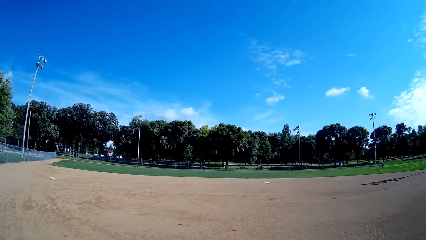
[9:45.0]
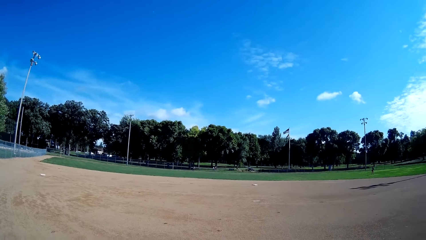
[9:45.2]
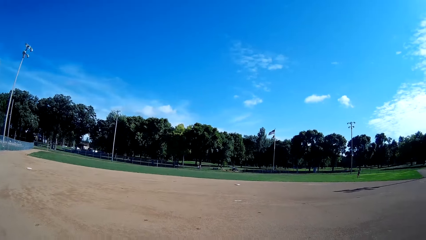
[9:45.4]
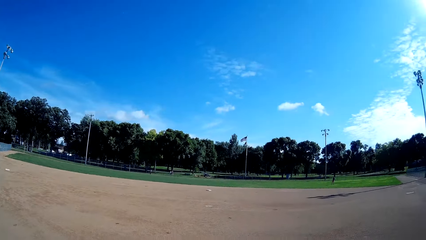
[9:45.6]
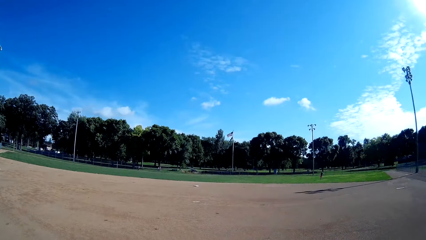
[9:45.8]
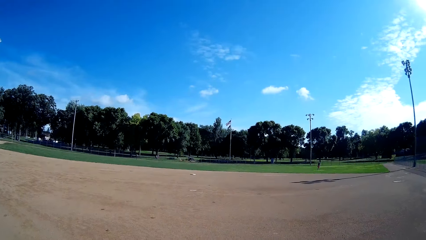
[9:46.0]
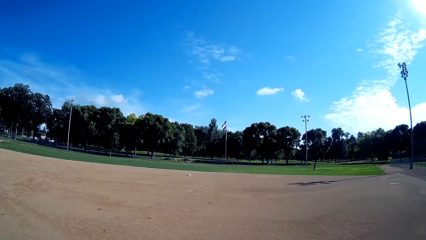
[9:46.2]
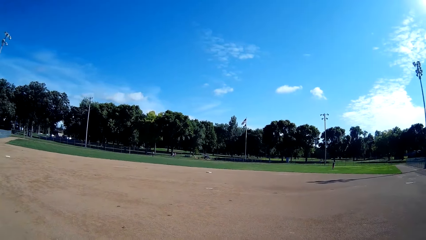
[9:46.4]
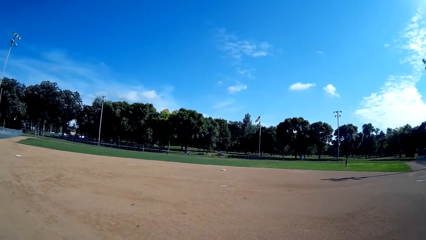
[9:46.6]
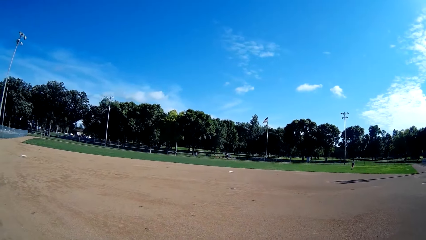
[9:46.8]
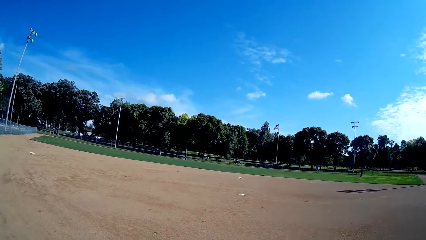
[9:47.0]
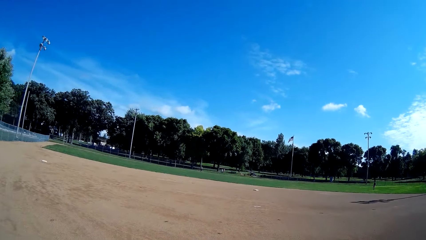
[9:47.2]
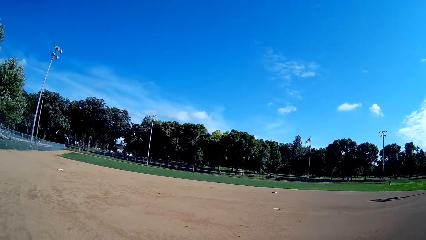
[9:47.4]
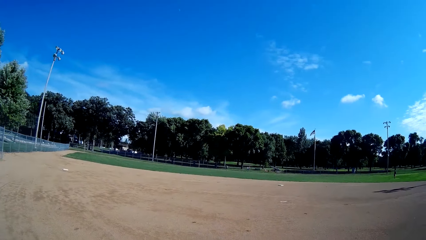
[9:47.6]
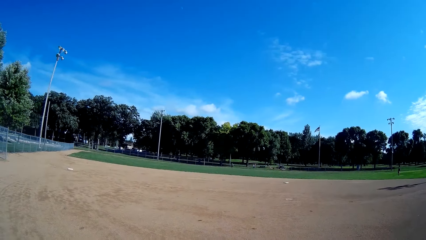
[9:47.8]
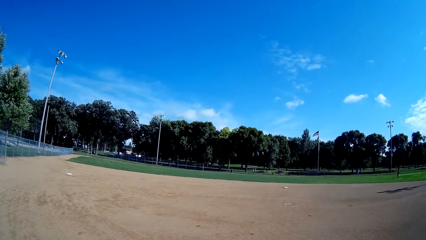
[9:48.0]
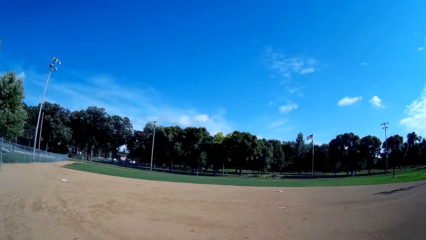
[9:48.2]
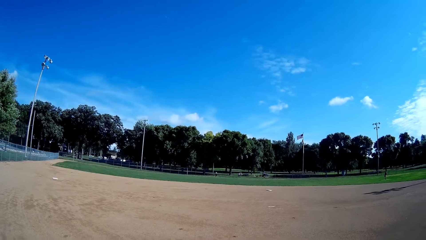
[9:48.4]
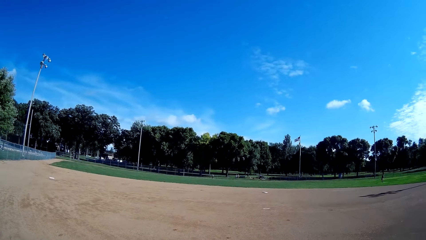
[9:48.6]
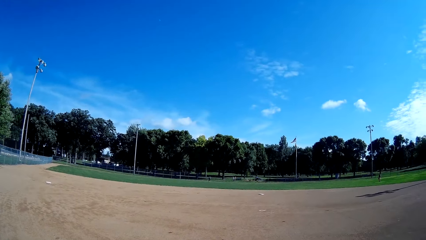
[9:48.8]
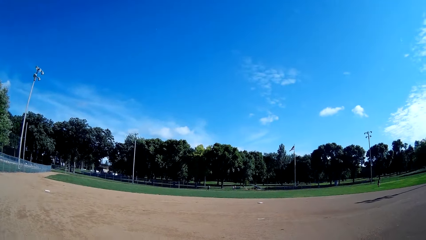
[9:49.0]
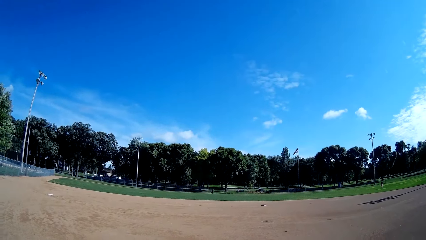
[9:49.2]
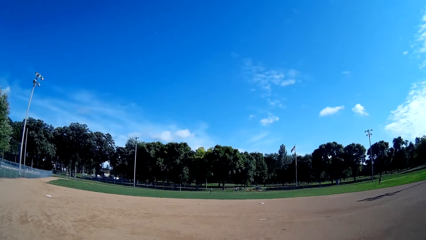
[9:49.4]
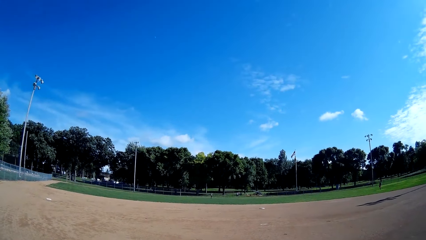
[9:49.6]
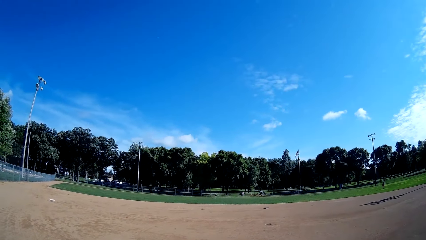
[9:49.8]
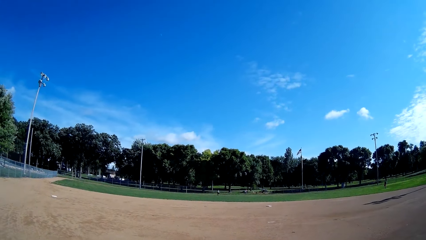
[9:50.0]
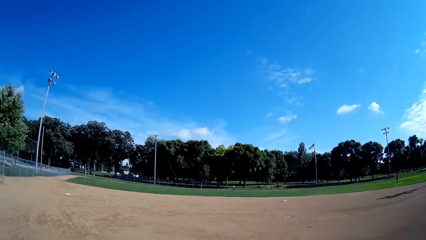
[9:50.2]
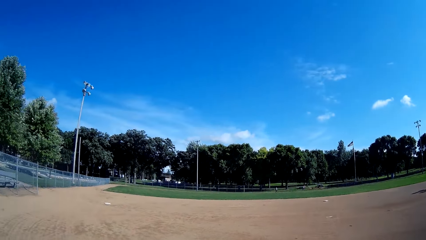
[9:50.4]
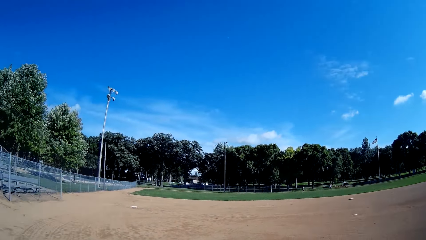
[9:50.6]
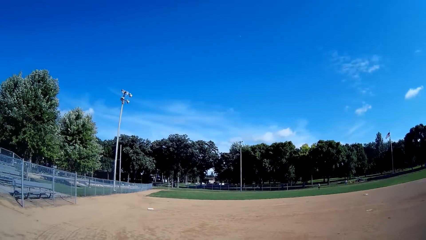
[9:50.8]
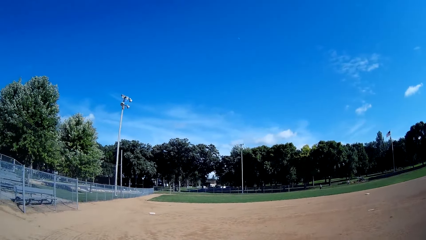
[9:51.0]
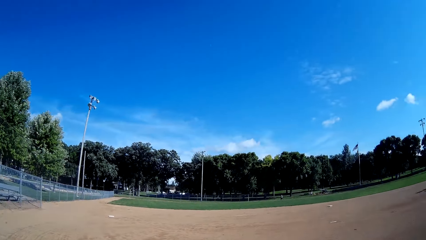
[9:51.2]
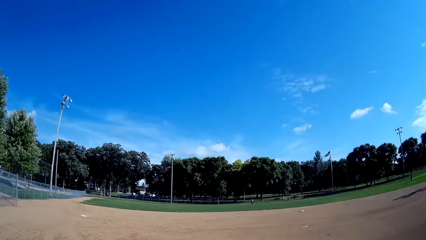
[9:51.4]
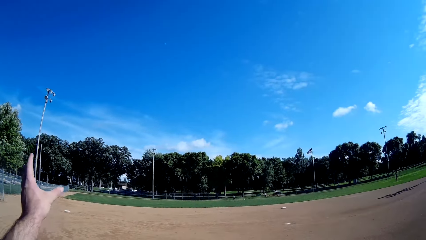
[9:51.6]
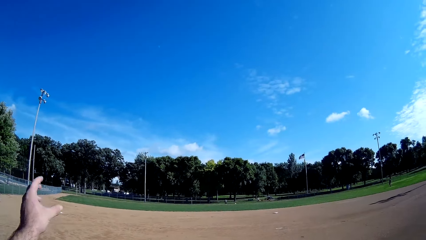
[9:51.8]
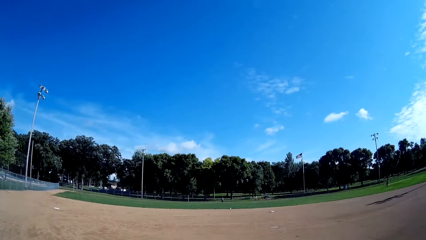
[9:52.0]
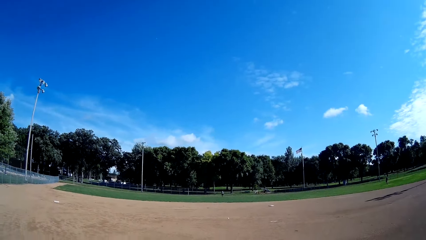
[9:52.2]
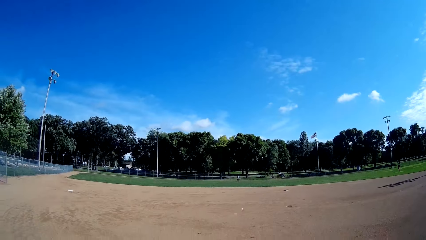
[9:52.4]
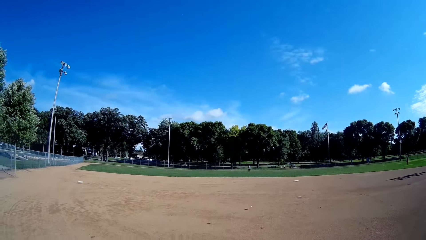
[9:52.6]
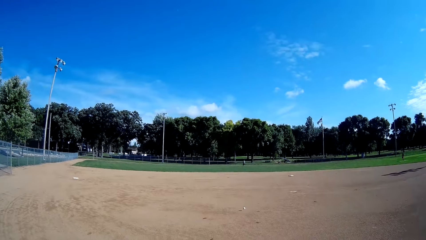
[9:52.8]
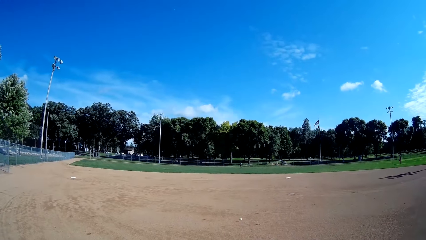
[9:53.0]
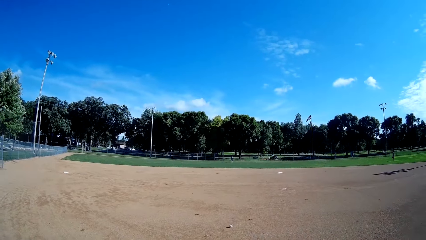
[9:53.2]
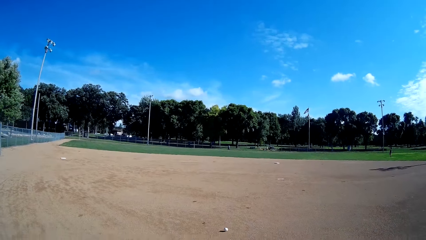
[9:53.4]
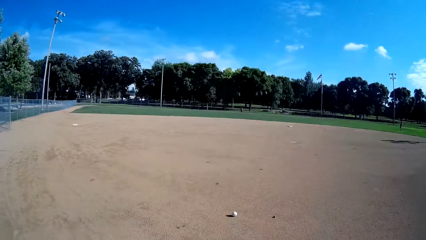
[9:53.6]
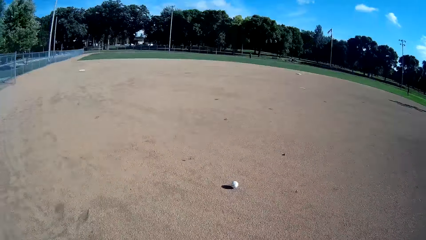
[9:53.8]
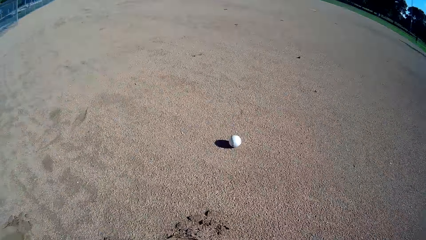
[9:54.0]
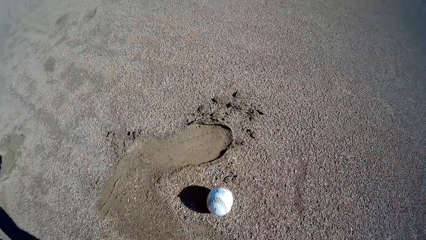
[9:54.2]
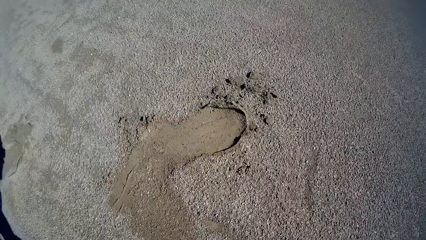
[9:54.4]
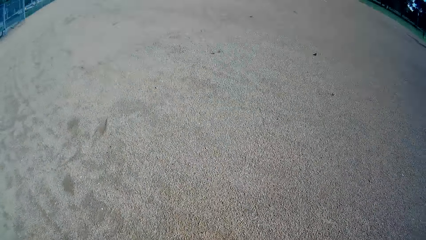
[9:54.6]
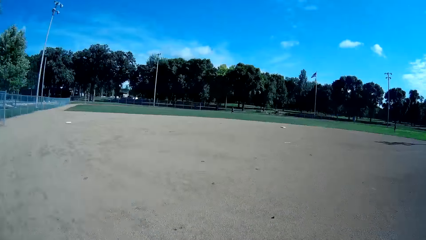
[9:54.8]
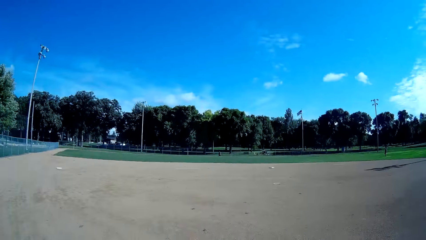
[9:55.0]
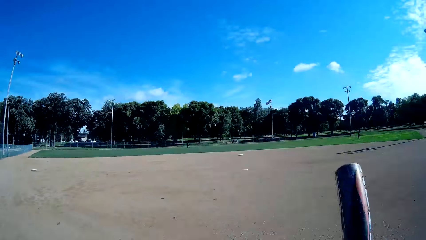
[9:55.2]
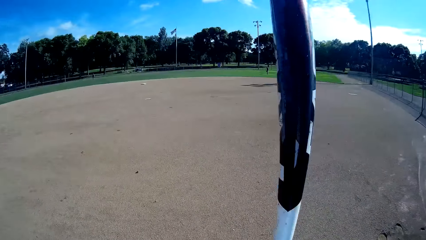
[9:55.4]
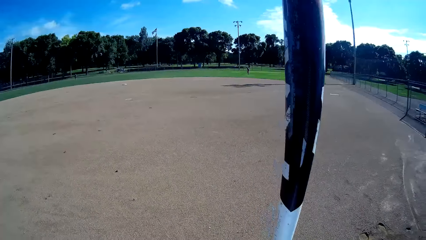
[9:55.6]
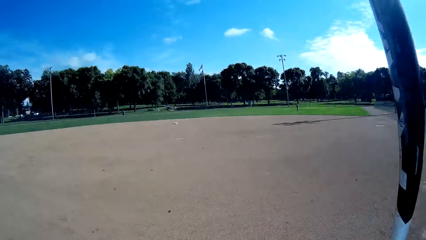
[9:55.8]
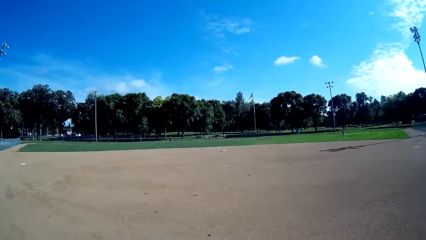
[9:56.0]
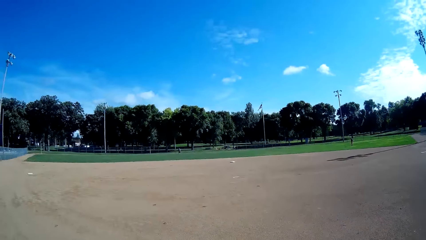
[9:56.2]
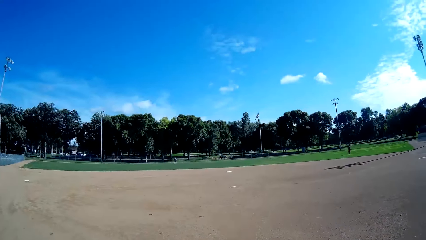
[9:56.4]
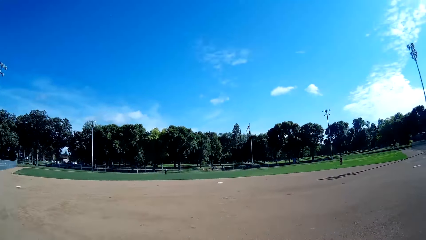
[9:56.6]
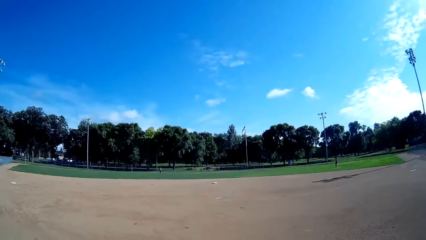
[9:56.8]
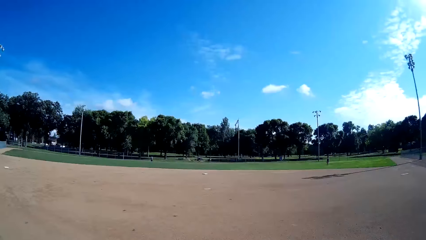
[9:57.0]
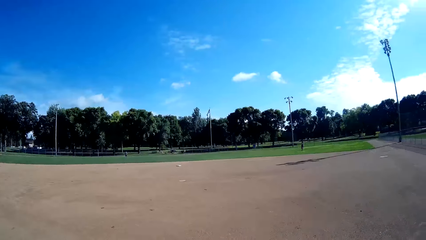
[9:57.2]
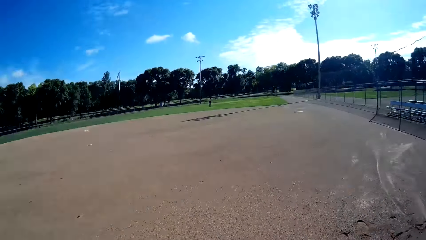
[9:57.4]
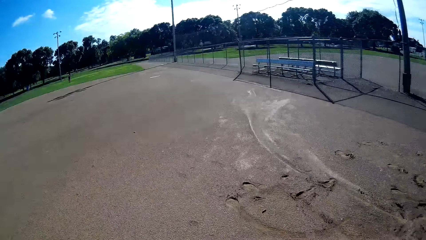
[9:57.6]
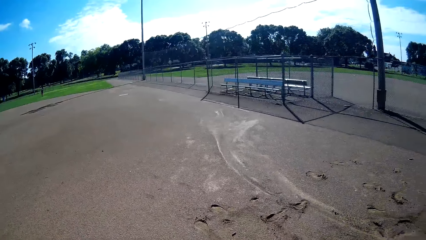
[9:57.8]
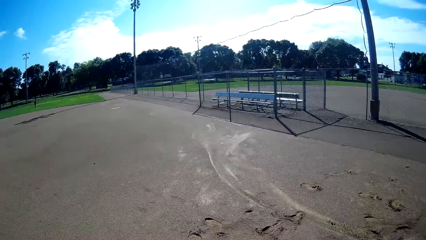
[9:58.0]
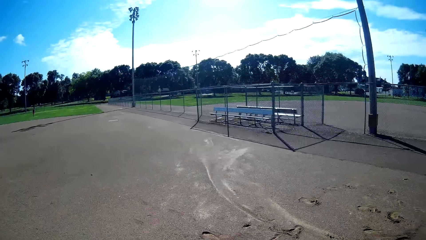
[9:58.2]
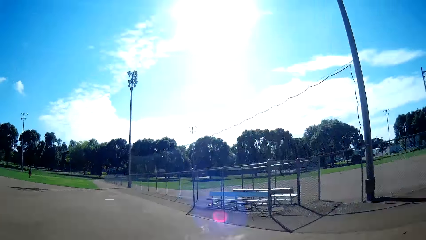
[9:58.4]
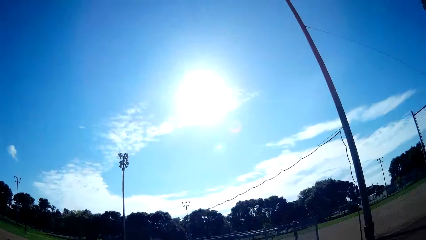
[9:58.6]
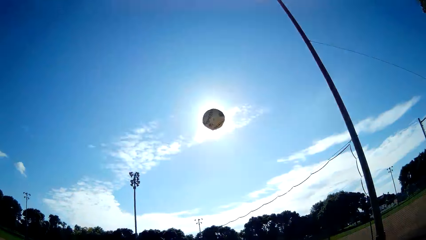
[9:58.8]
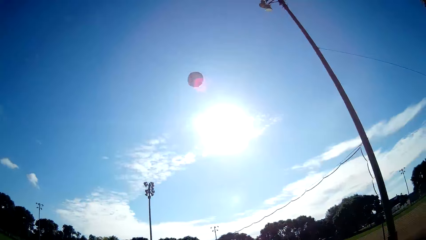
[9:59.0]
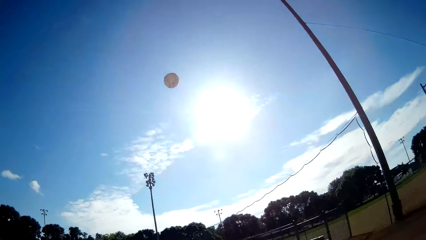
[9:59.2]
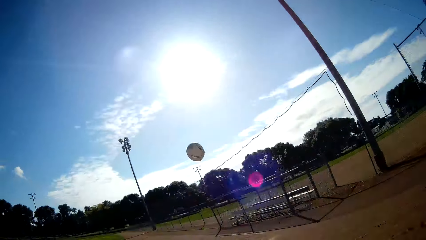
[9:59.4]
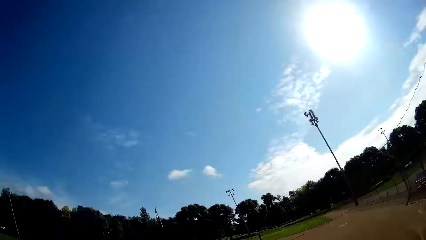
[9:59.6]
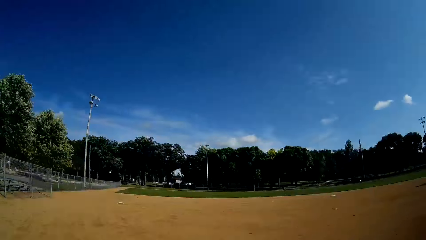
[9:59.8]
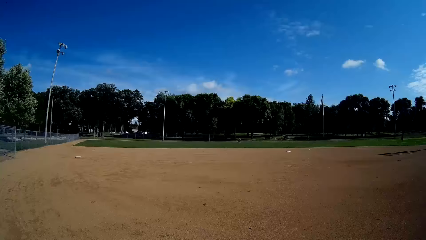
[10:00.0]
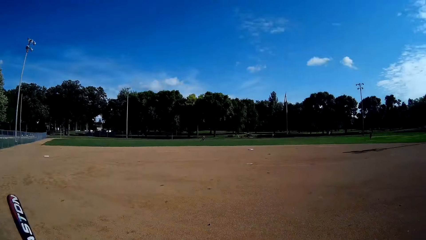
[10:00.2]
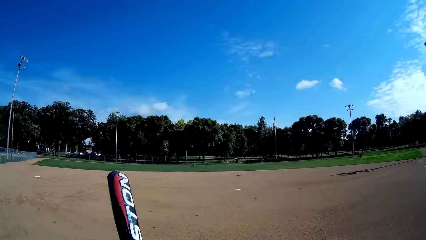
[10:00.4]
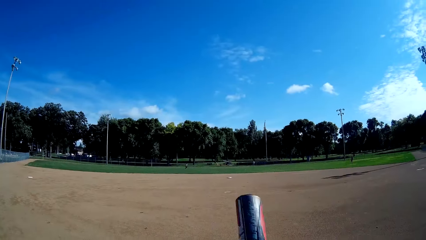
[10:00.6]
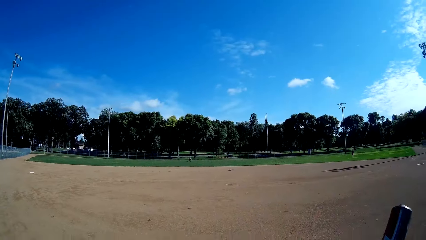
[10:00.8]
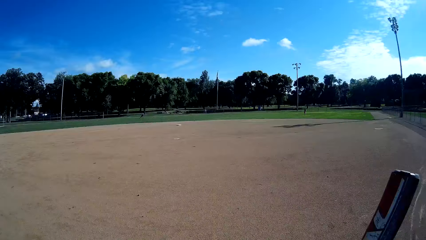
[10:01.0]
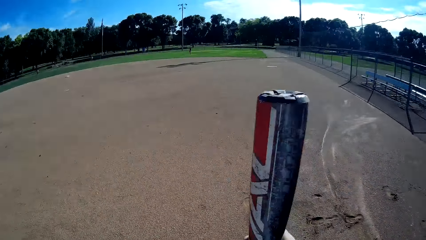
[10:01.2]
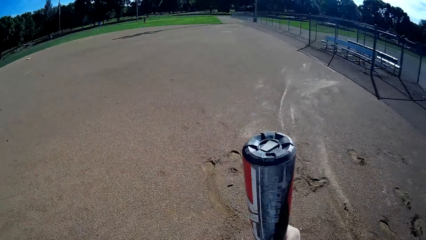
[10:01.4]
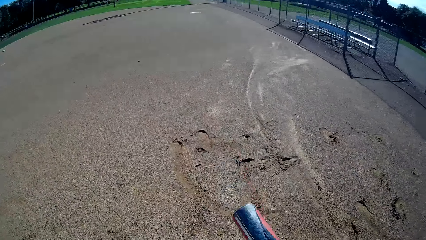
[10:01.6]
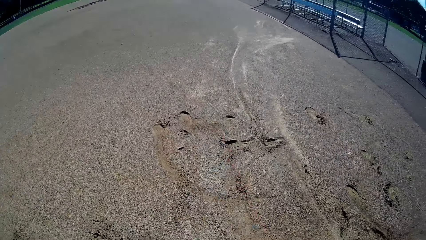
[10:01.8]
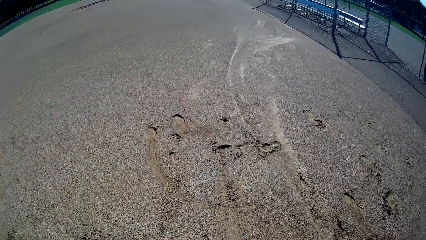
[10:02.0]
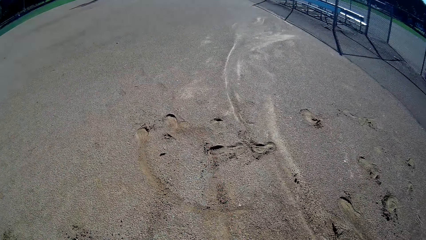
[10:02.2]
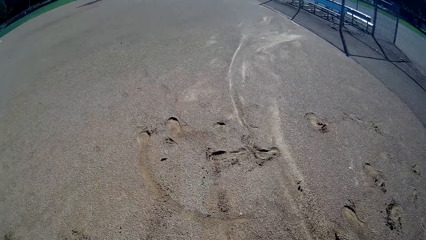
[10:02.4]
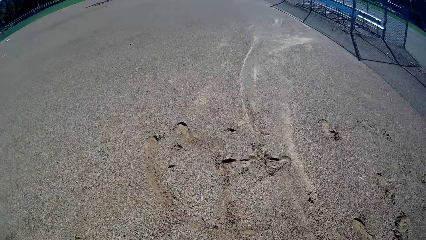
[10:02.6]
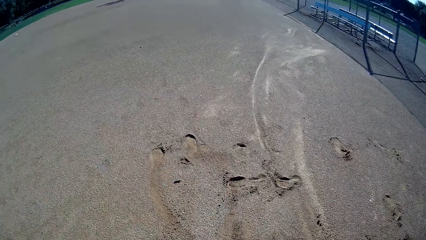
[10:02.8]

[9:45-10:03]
A person hits the cricket ball. The camera wearer makes a gesture to the person. They pick a baseball or cricket ball from the ground. They throw the cricket ball up. They play baseball in the pitch to the person.
